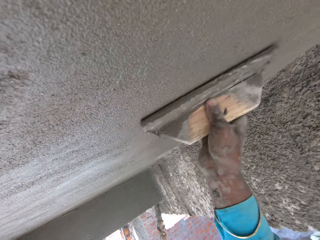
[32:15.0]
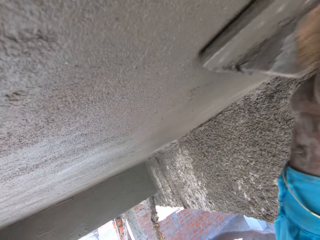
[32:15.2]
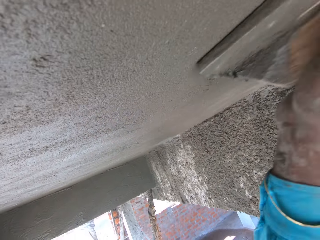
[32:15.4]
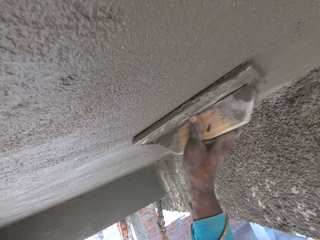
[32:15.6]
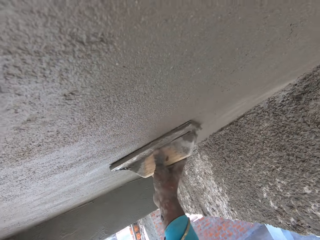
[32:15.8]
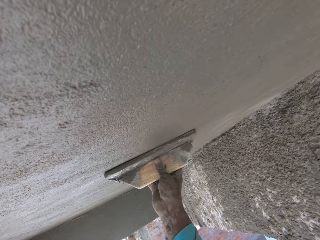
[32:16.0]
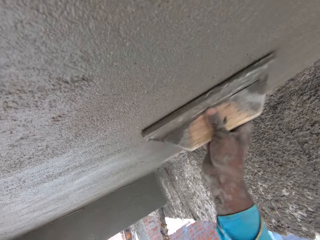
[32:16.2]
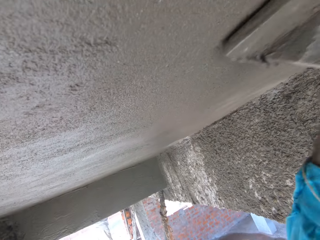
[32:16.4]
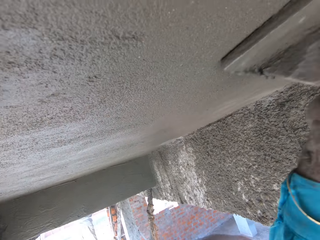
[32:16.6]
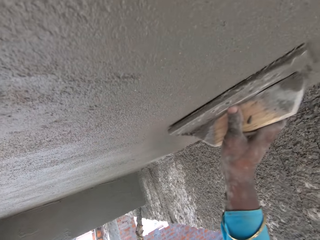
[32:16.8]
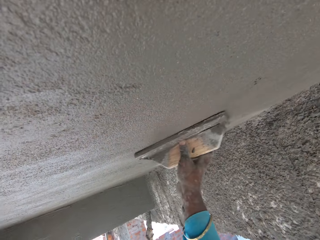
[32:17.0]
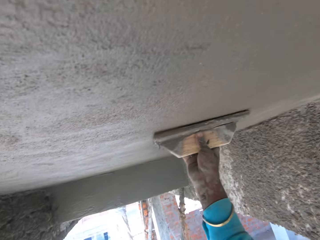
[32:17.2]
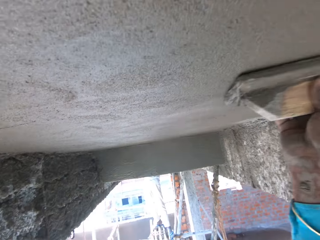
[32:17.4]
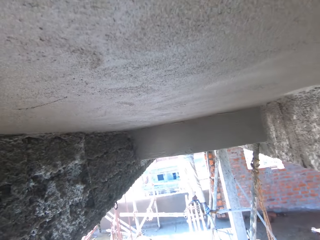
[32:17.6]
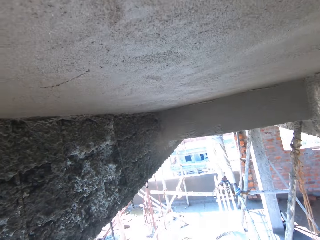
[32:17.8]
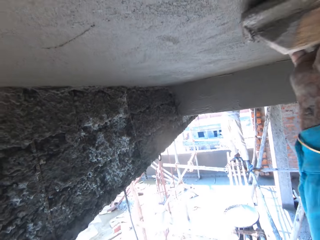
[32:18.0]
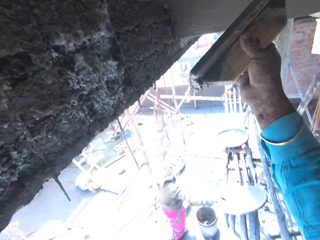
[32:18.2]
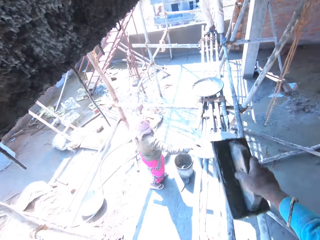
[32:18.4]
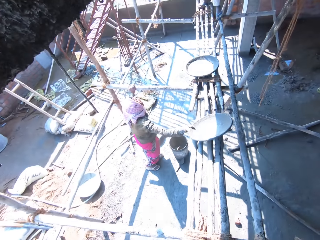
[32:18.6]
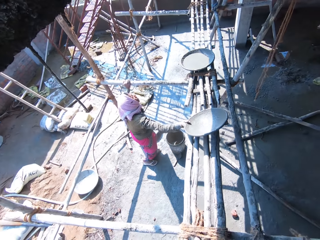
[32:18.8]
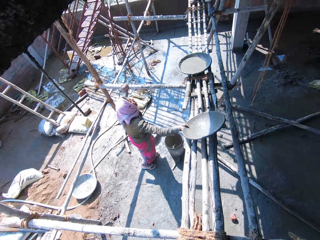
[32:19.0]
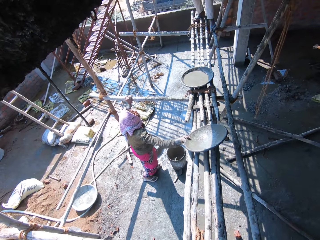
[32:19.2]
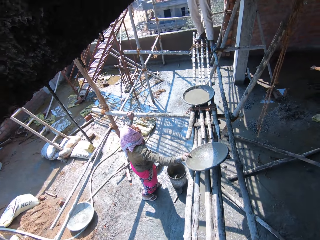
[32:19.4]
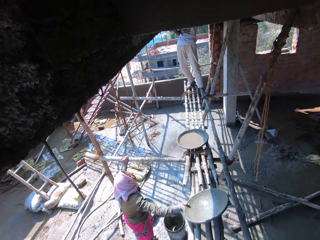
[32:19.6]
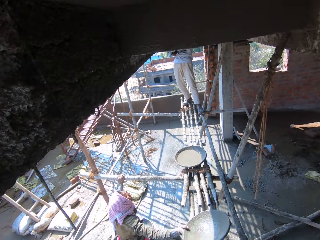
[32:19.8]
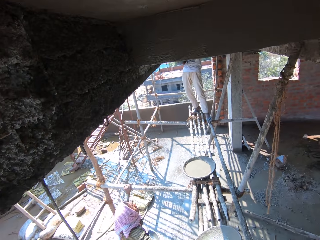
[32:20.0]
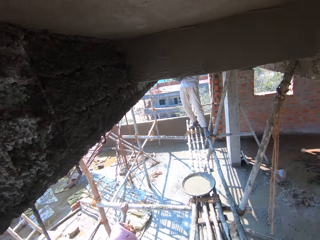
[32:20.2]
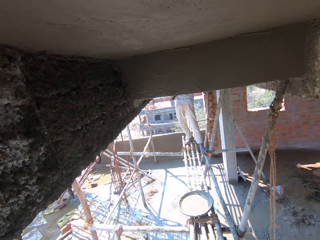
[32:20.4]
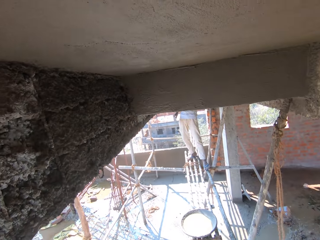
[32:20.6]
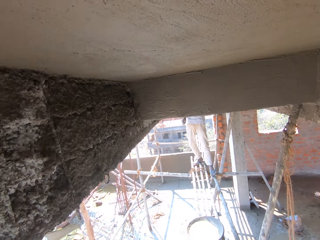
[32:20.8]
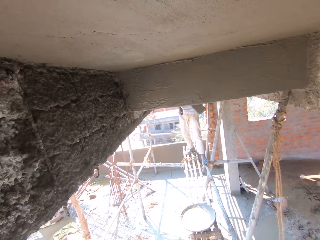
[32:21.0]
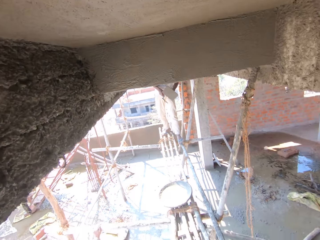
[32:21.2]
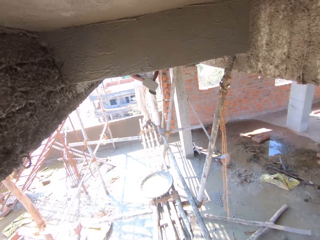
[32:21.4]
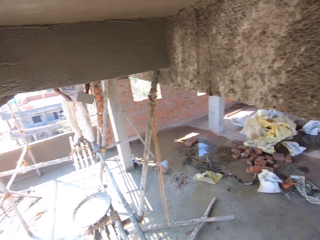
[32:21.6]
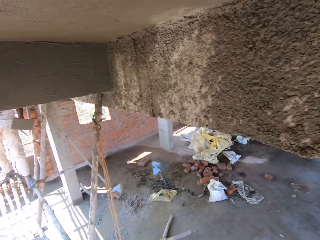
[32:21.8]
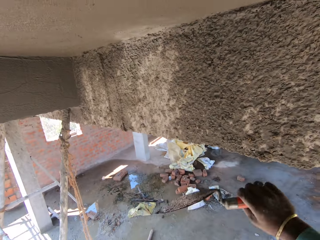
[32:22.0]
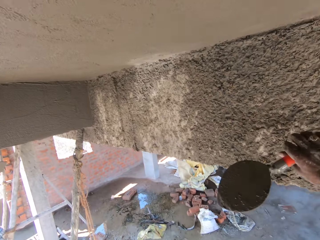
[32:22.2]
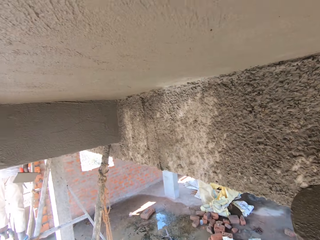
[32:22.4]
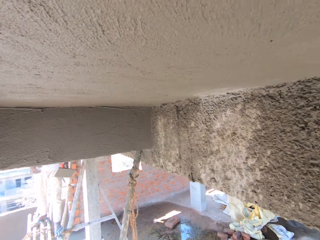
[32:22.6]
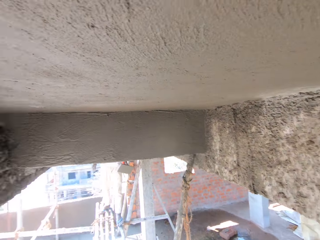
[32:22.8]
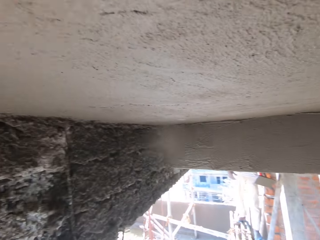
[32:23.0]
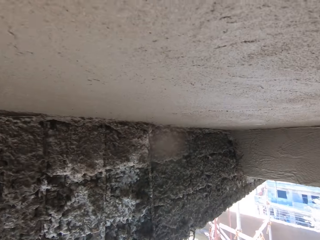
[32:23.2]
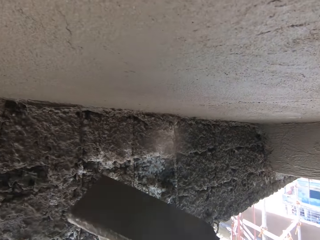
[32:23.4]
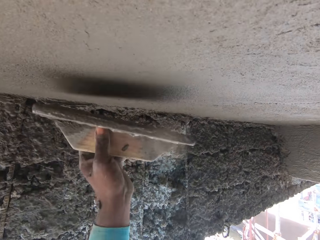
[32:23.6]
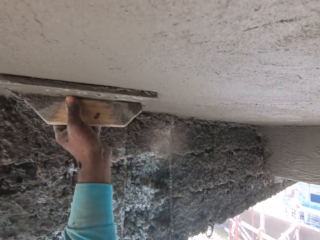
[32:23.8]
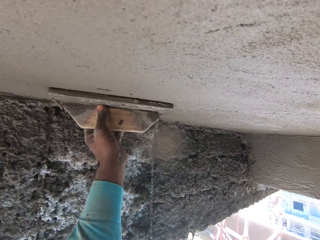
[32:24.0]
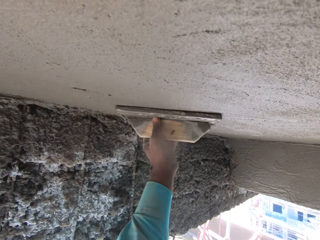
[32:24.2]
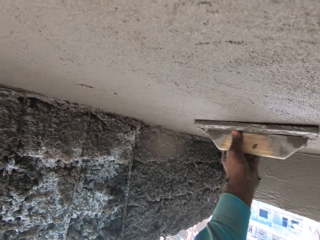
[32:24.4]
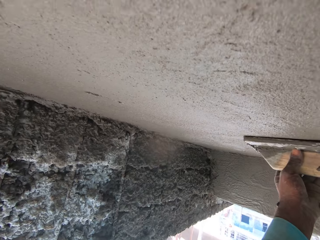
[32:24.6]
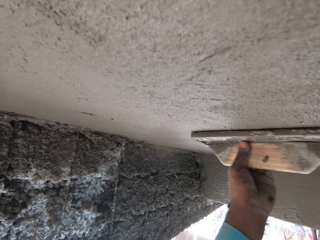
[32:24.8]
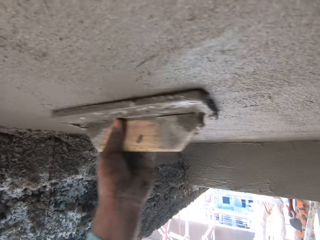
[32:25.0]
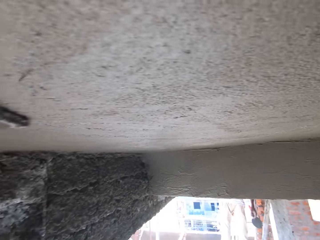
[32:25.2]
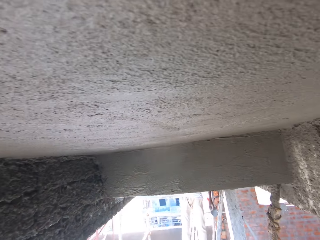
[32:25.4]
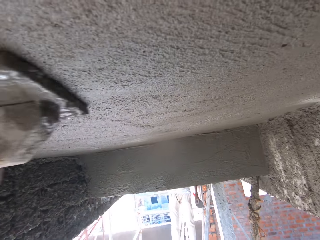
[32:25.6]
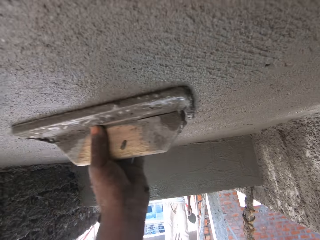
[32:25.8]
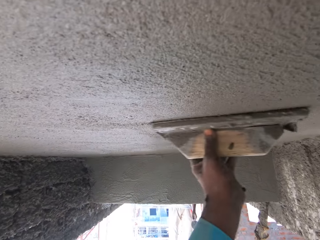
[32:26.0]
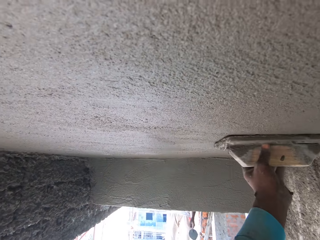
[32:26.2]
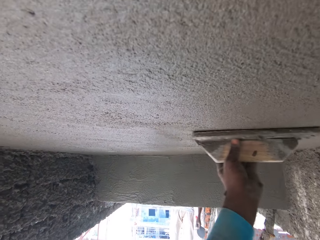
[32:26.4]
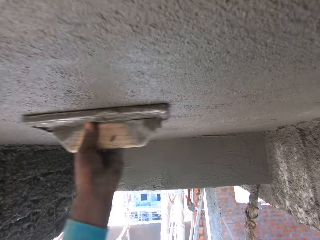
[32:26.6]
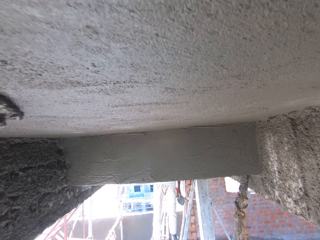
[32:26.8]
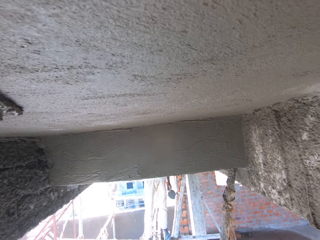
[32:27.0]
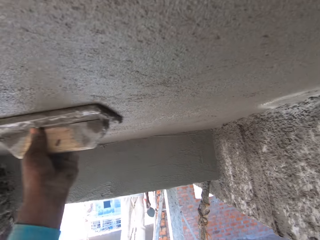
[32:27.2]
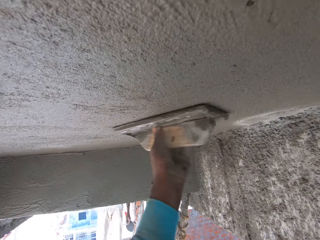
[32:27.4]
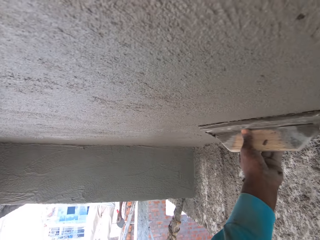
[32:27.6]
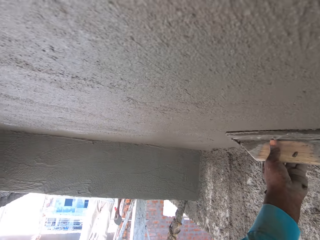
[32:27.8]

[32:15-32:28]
The camera wearer looks around. They touch the wall. They look around. They plaster the ceiling with the wooden plastering trowel.

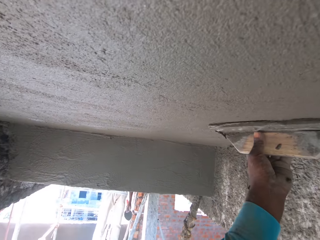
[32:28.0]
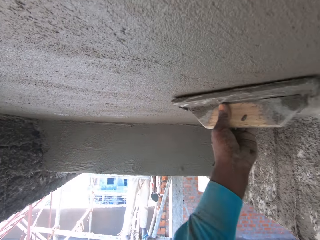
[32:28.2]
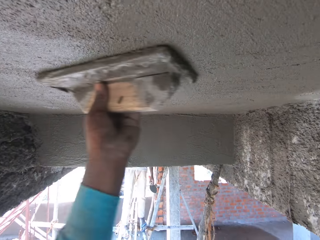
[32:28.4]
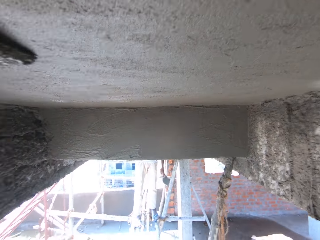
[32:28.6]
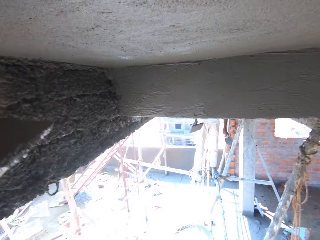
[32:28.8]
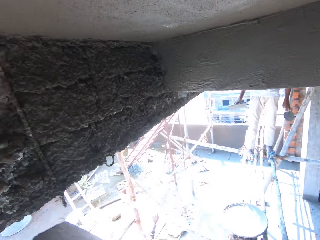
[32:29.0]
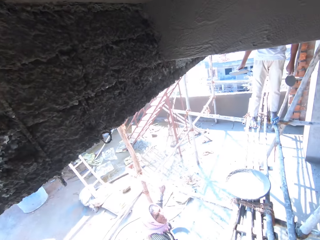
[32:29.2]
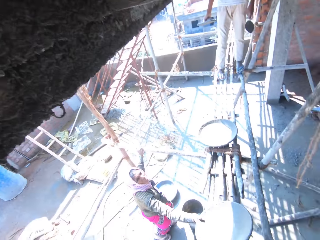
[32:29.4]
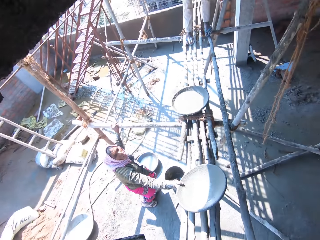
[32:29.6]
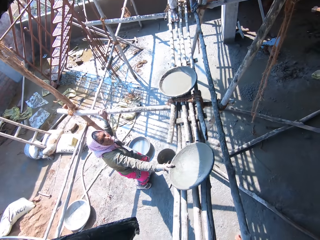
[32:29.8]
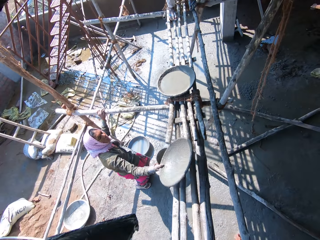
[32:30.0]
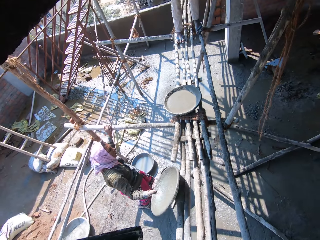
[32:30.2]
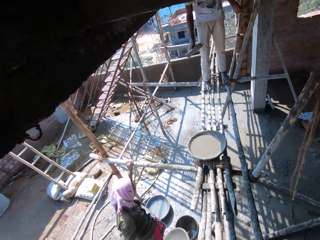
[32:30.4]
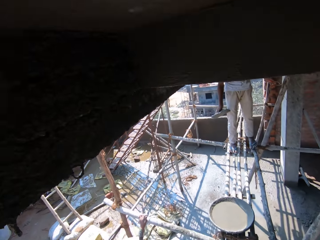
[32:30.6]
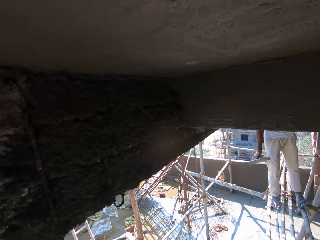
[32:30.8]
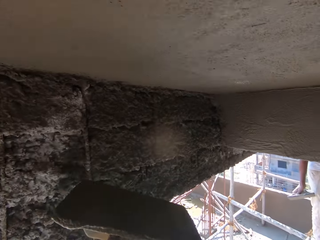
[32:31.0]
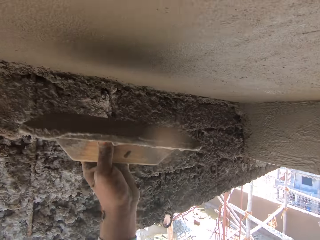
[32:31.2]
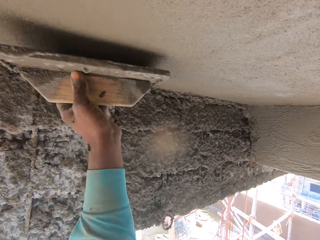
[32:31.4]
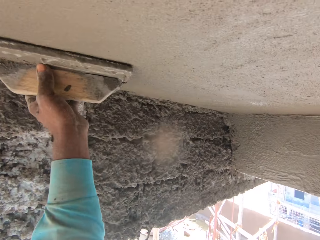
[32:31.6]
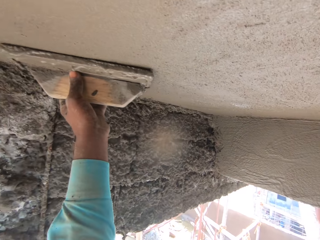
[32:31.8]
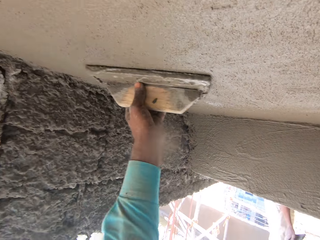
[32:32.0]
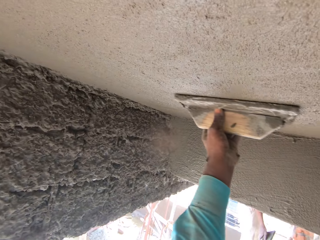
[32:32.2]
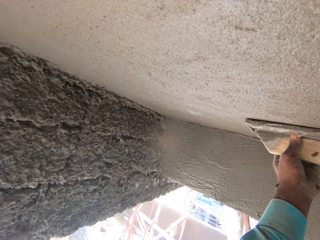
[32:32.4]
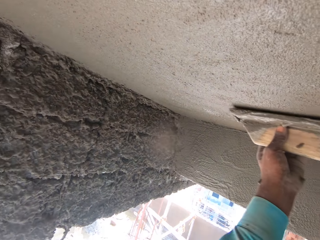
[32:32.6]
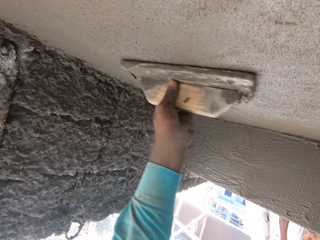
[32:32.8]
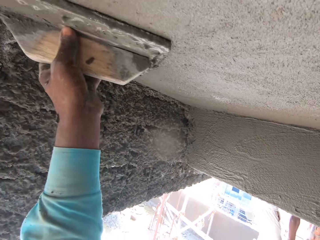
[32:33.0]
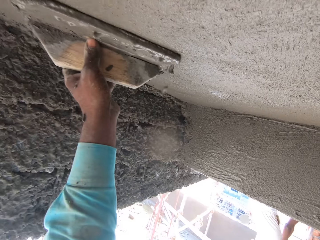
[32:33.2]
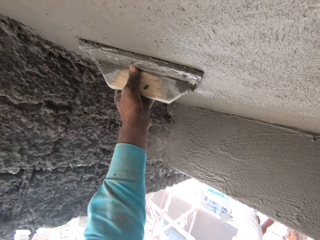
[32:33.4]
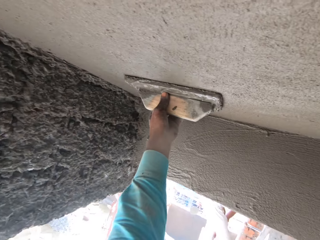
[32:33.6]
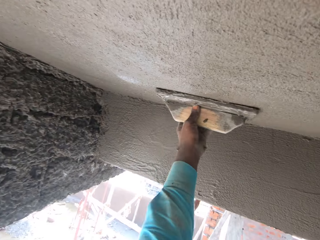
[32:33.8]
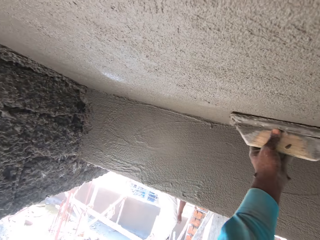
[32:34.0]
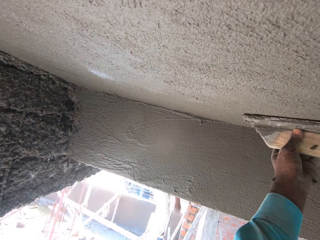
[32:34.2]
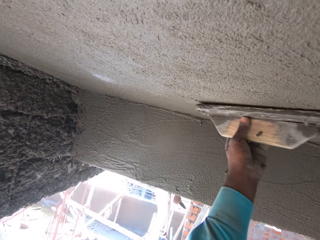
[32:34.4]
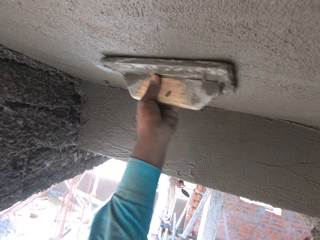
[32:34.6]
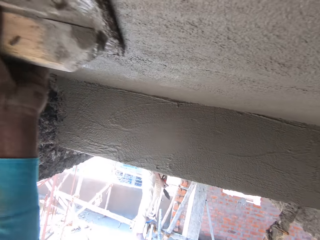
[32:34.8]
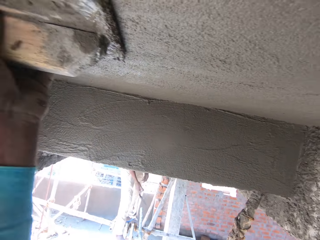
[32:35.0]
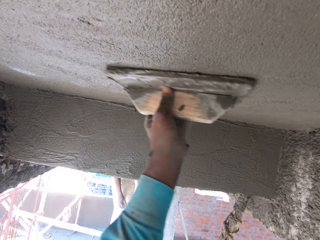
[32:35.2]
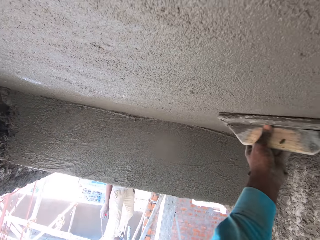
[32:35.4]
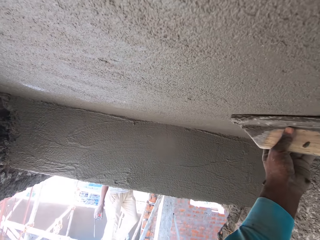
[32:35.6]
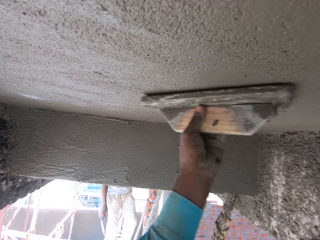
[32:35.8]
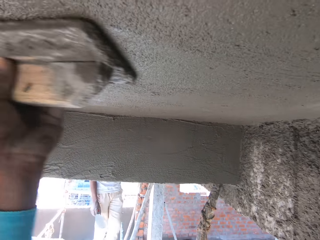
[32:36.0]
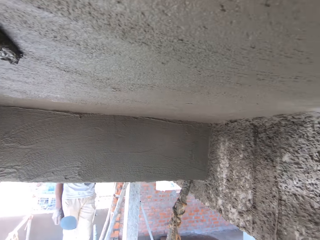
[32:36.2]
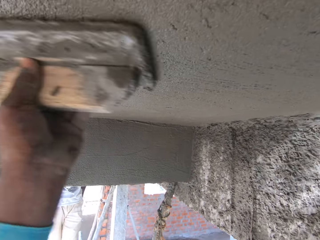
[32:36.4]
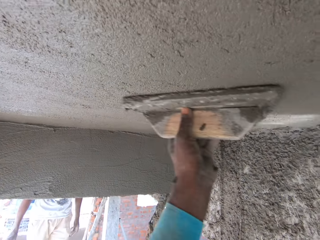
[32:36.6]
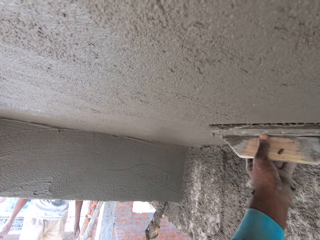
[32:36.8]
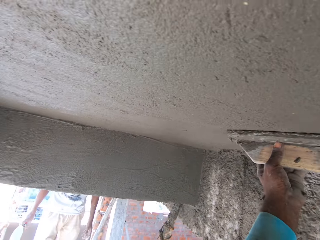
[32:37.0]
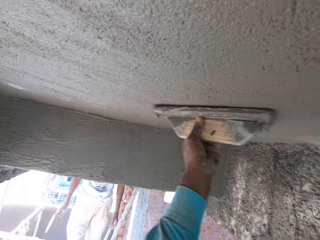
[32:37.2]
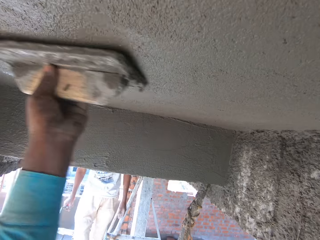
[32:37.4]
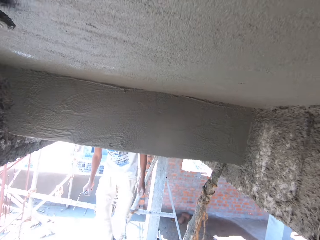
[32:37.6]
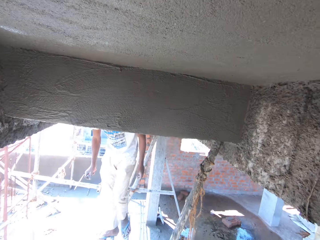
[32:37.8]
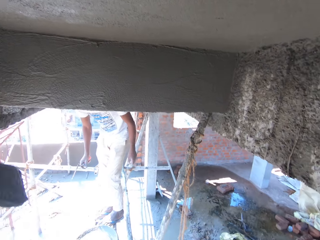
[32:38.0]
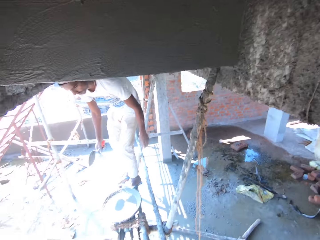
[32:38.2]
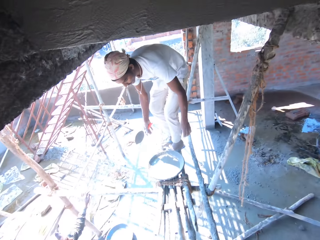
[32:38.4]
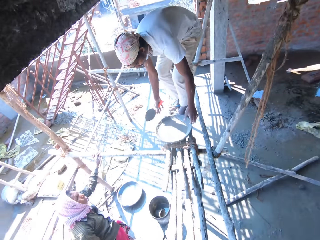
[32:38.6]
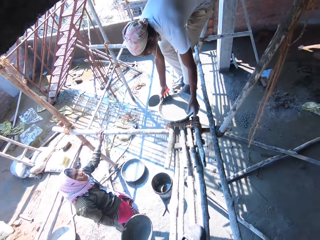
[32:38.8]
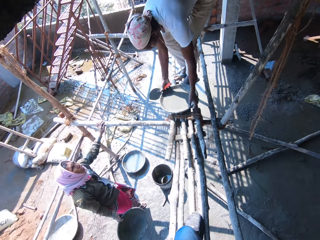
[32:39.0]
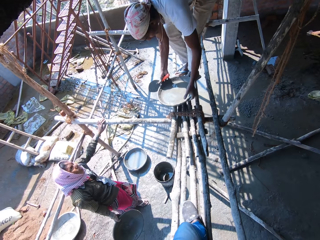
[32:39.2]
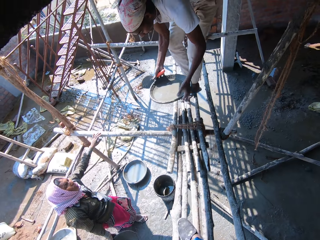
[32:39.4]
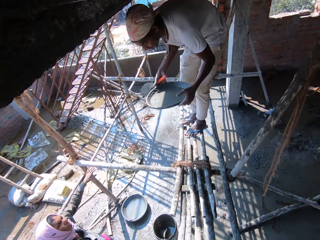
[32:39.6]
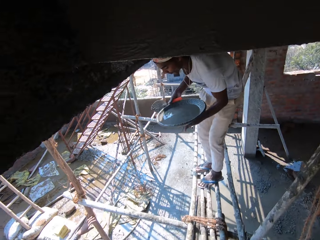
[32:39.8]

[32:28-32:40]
The camera wearer looks around. They plaster the ceiling with the wooden plastering trowel. They look around. A man picks up a plaster tray.
